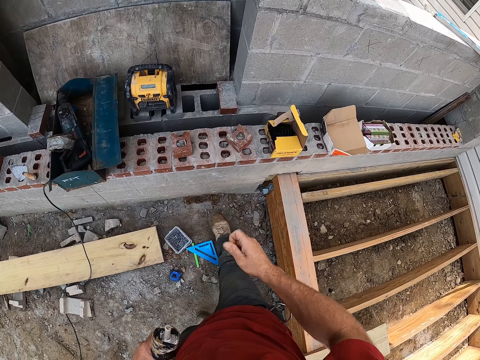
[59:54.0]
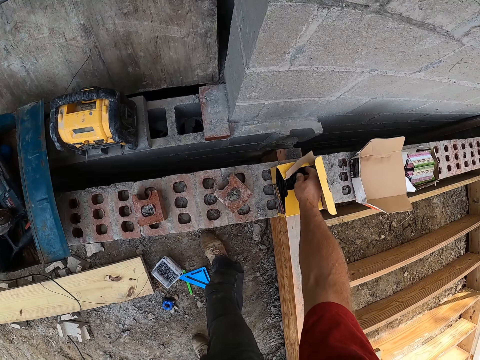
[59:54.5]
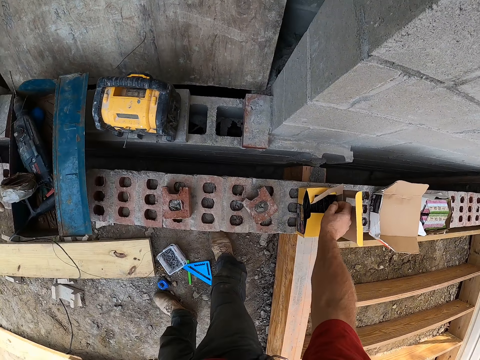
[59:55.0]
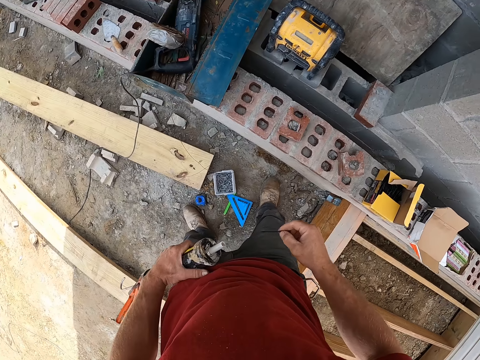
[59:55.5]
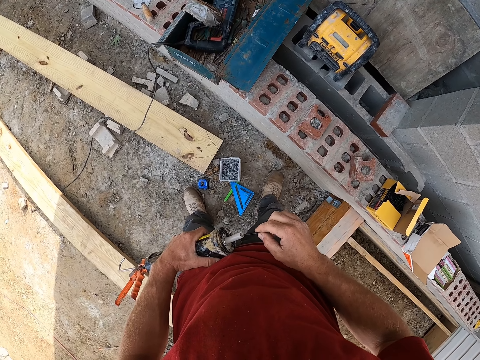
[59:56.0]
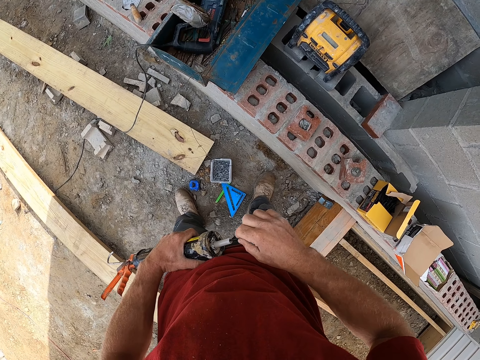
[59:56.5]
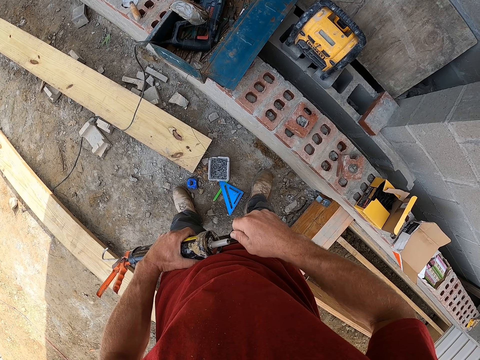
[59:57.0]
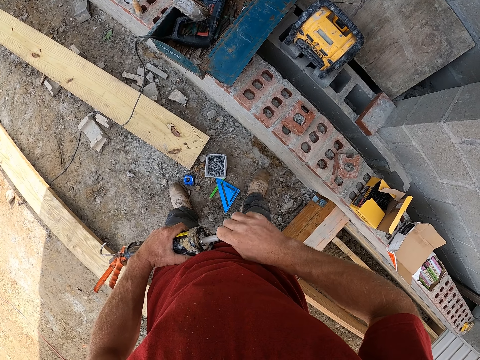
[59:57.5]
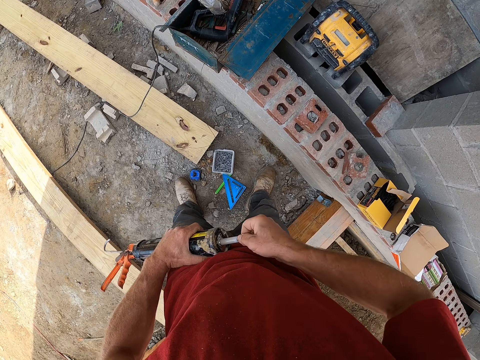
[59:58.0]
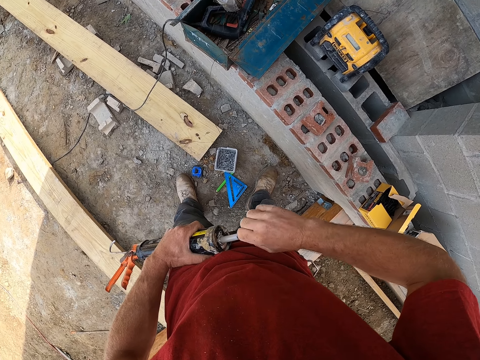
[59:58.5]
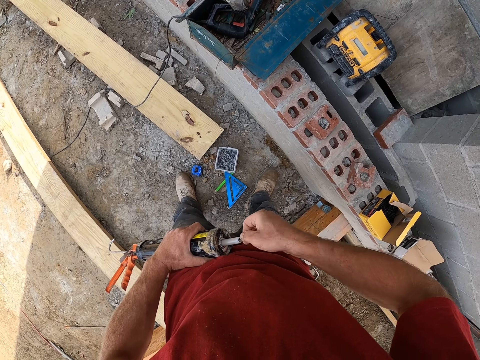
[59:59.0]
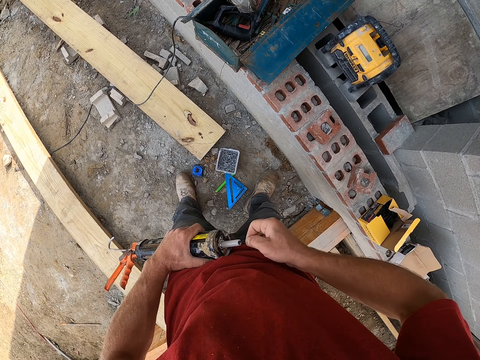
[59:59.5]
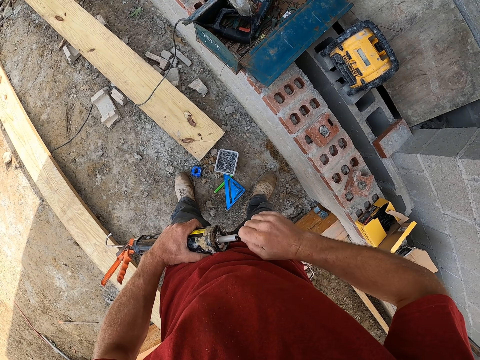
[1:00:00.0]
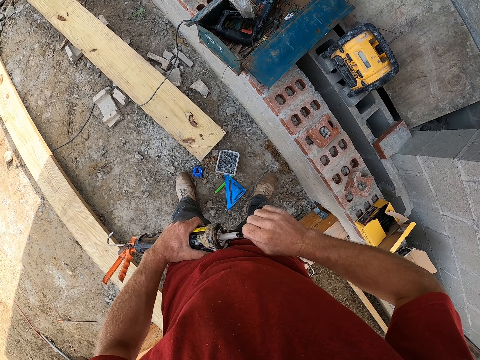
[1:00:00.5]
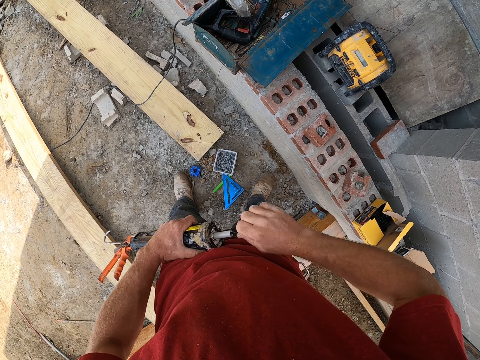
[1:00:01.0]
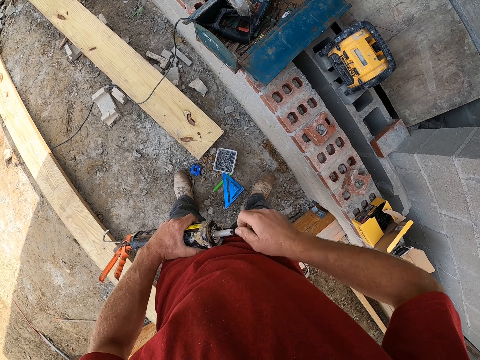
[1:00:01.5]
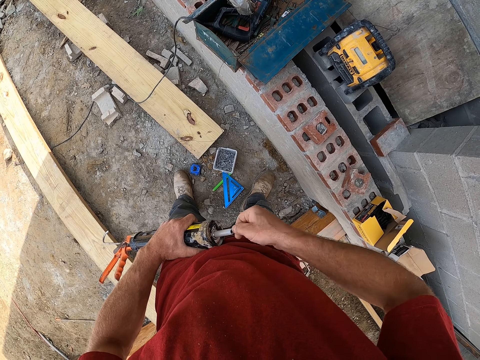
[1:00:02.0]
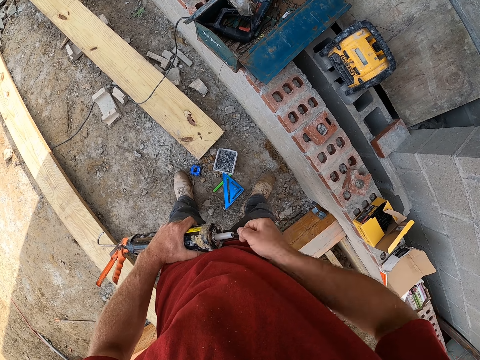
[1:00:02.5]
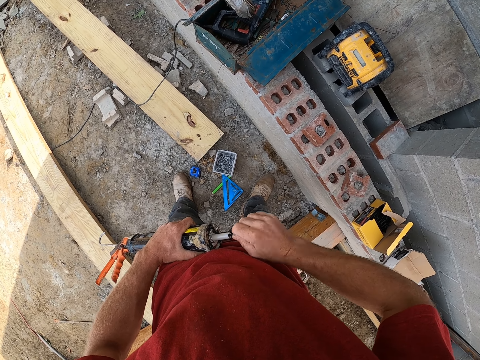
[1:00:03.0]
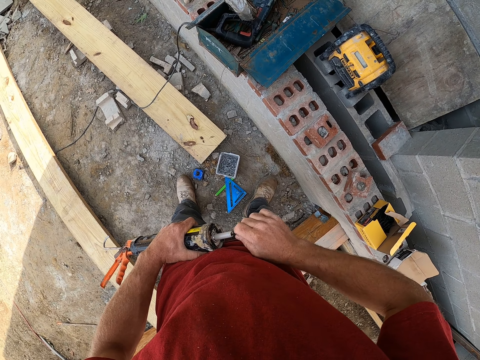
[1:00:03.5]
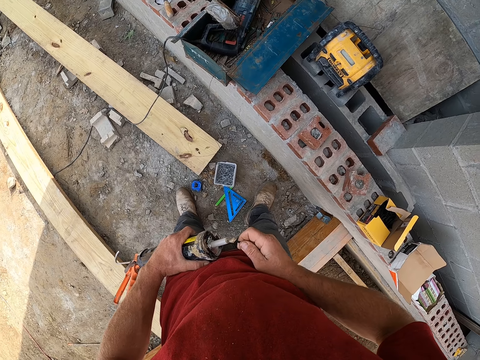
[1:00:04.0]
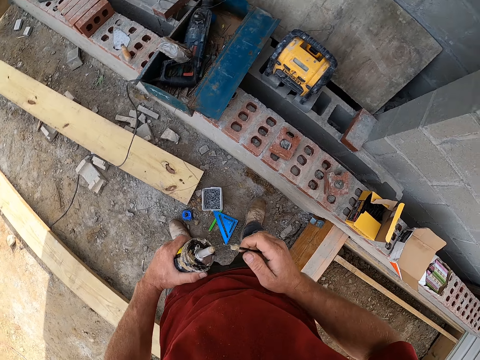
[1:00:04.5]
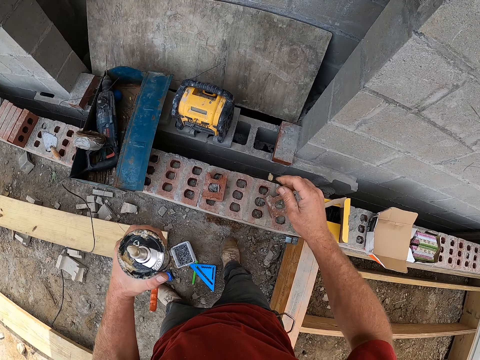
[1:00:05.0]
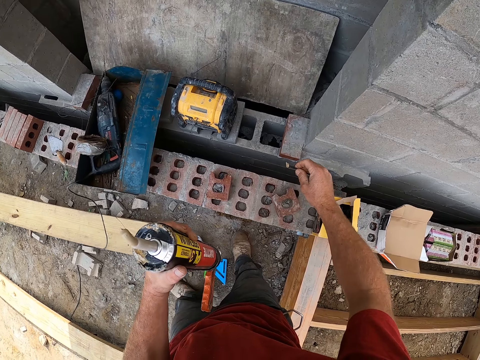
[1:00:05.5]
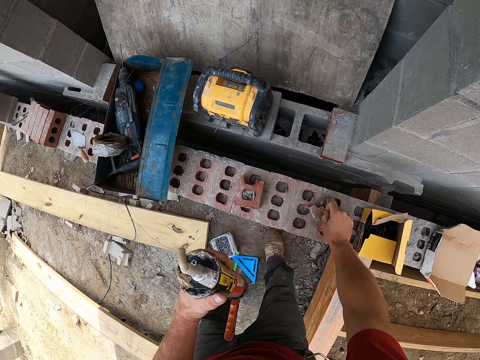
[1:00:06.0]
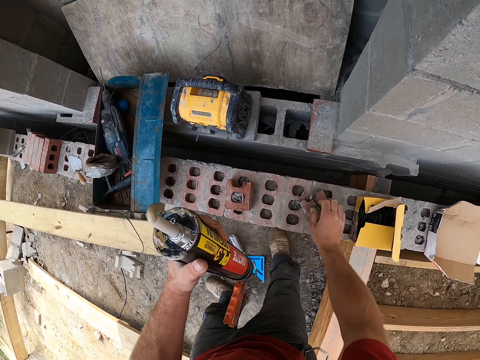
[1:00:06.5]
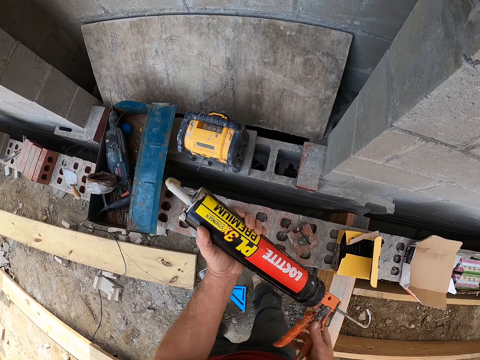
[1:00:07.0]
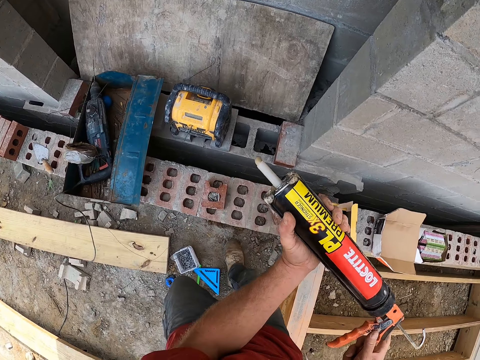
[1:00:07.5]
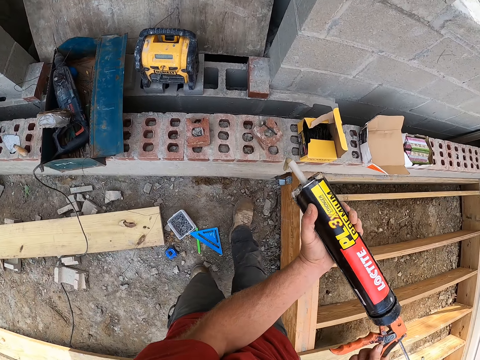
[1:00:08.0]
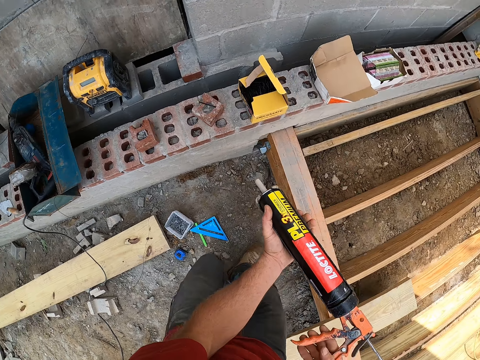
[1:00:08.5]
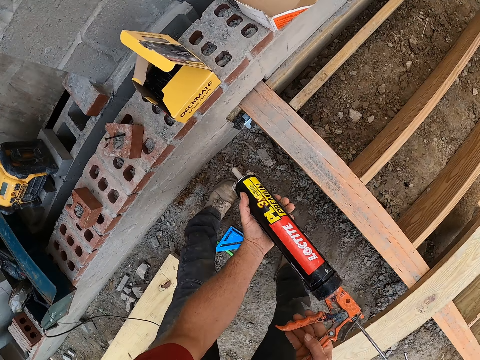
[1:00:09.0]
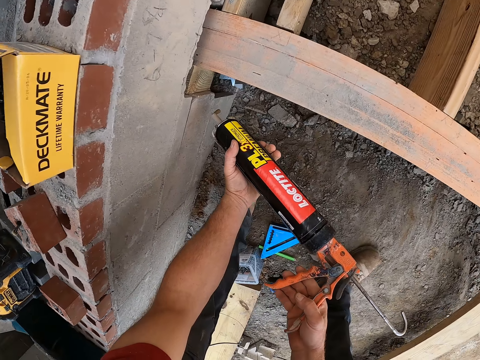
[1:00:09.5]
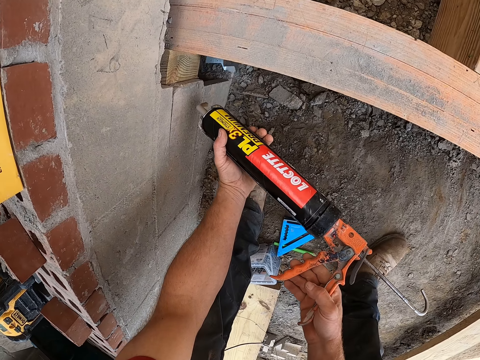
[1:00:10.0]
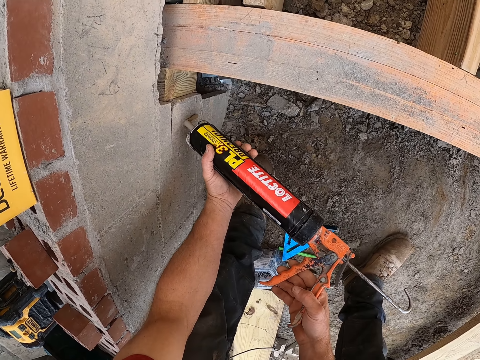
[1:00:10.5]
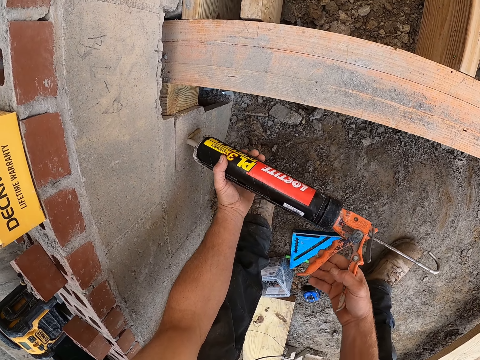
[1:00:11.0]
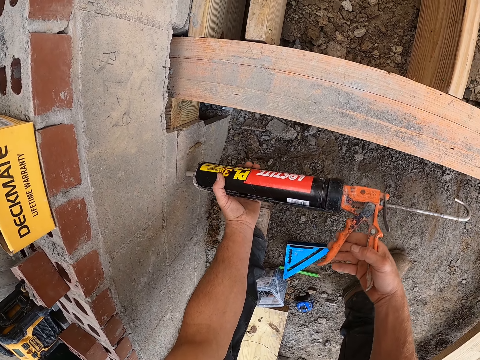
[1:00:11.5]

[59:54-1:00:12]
The camera wearer reaches into a yellow box on the wall. He brings out a screw or nail from the yellow box. He uses the screw to open the construction adhesive or Loctite glue. He rolls the nail in the Loctite glue. He scoops the Loctite glue with the nail. He drops the screw on the wall. He applies the glue on the wall. He holds the Loctite glue. He bends towards the lower part of the wall. He applies the glue on the wall. He wipes the tip of the construction adhesive on the wall.

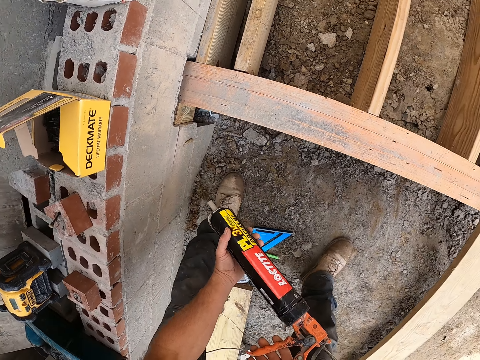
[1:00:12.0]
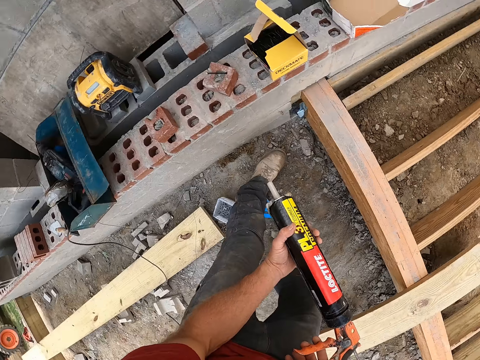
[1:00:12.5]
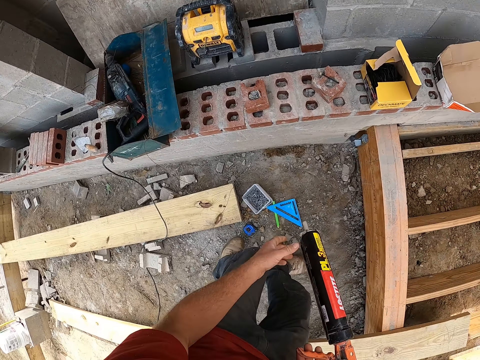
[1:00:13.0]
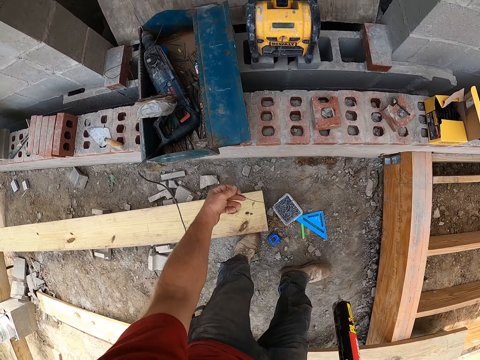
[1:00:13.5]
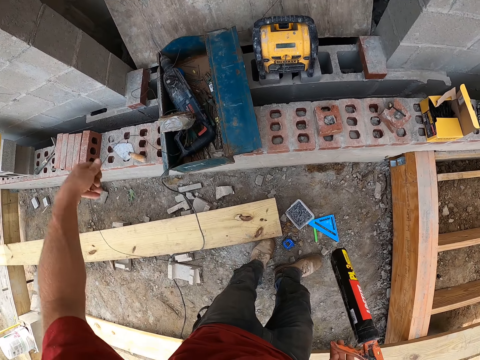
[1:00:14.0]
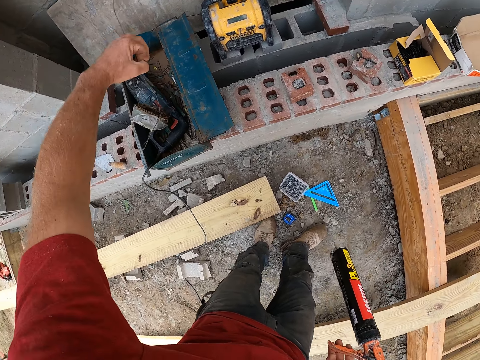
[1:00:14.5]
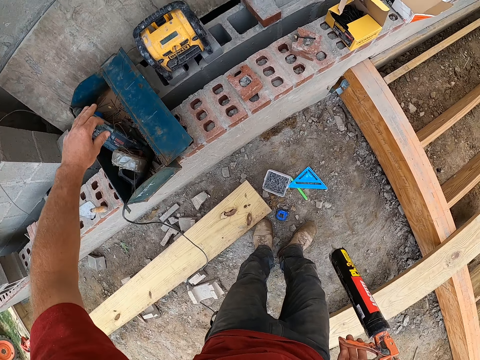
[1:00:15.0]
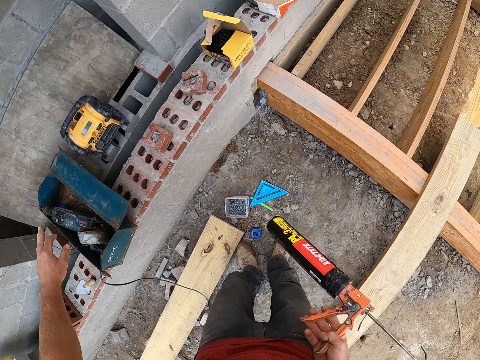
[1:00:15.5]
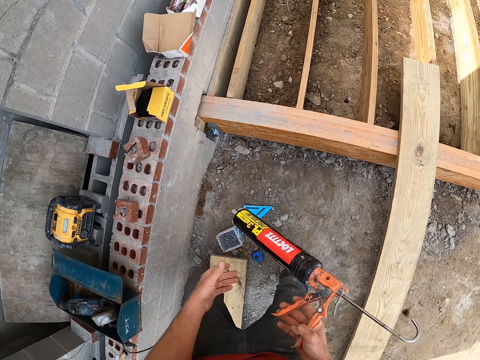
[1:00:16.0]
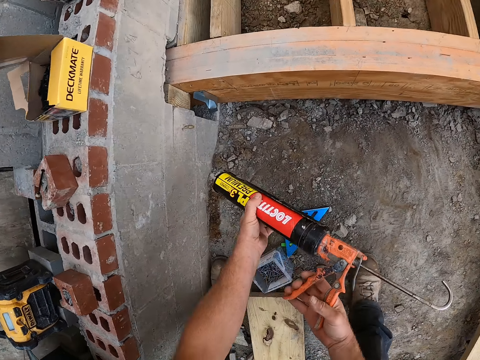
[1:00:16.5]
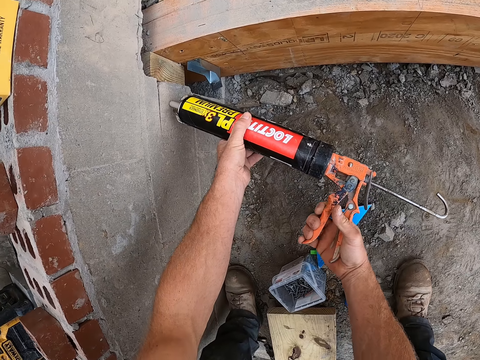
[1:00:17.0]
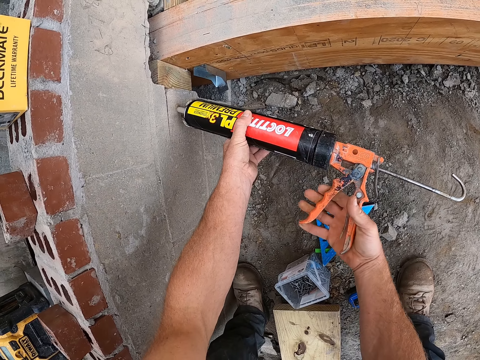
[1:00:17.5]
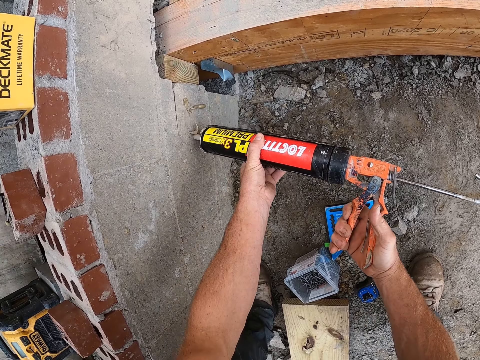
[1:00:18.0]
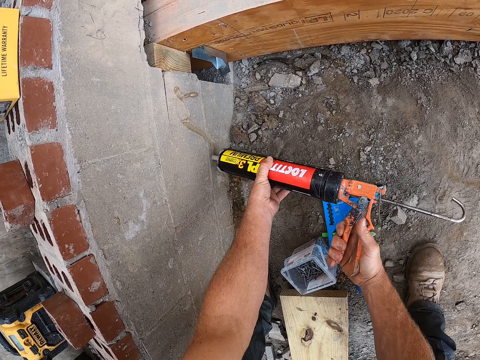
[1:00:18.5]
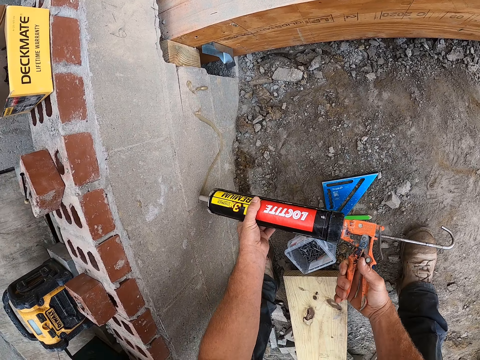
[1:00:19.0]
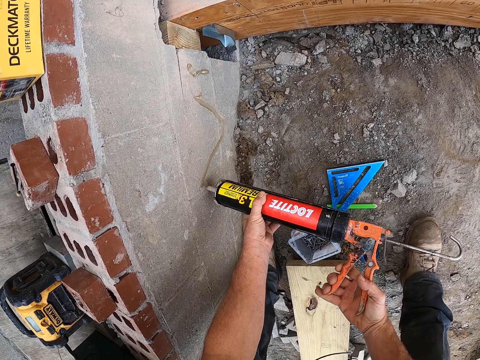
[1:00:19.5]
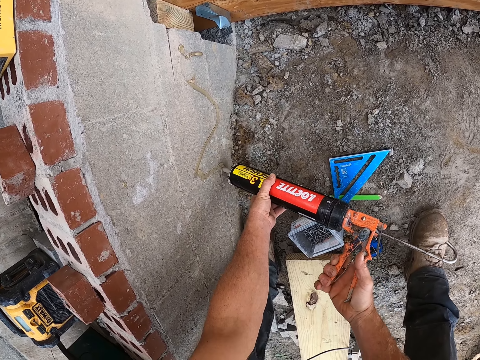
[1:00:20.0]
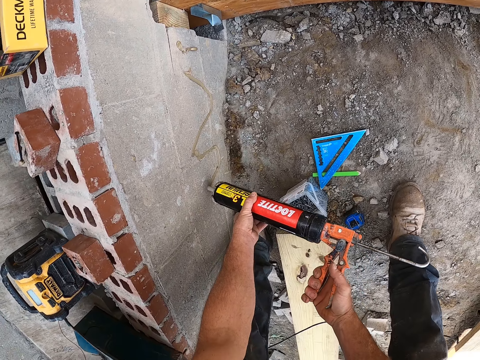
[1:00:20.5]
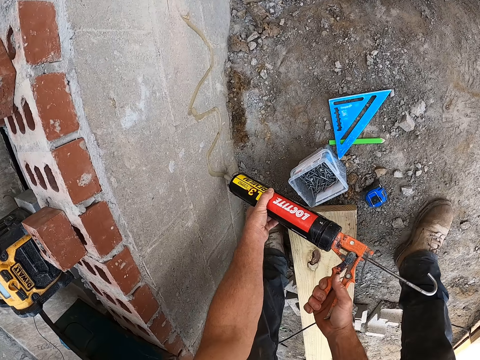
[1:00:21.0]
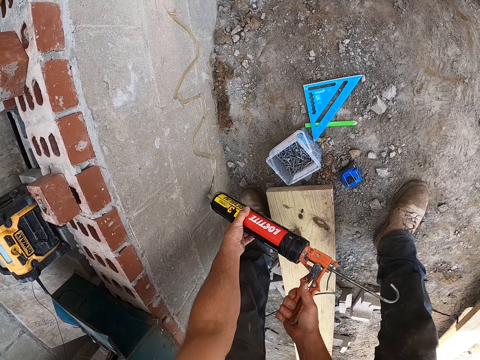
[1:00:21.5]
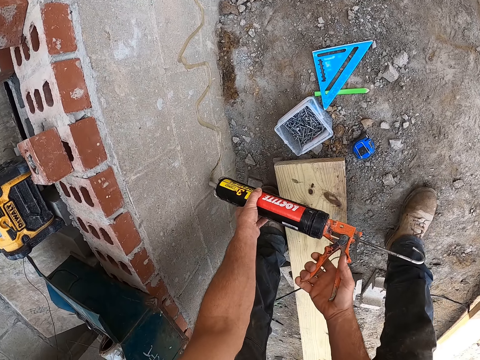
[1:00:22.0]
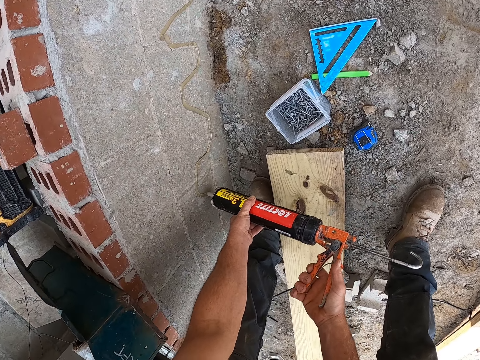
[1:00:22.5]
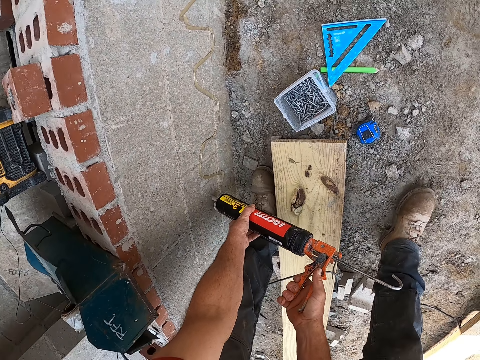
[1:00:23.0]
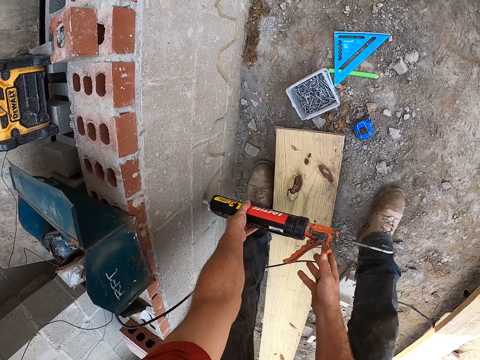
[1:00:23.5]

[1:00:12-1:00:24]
The camera wearer lifts the glue from the wall. They adjust a steel wire in a metal tool box. They hold the cable. They place the cable in the tool box. They bend back towards the lower part of the wall. They apply construction adhesive to the wall.
